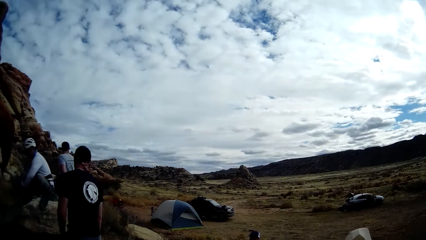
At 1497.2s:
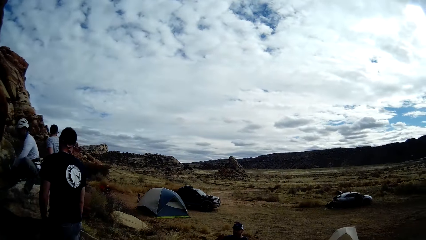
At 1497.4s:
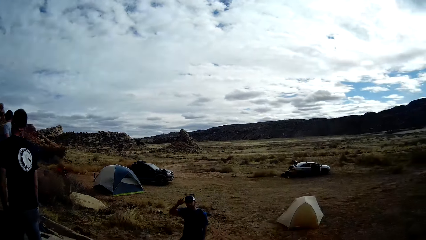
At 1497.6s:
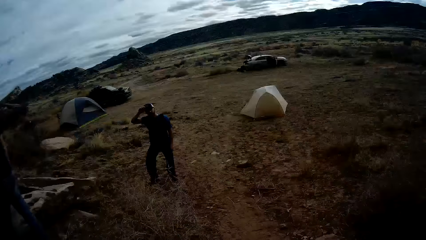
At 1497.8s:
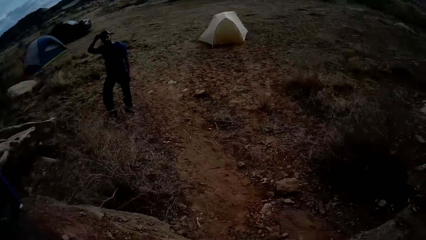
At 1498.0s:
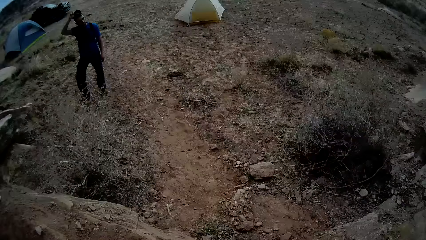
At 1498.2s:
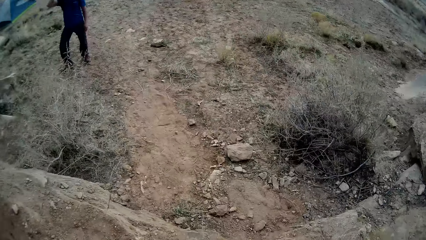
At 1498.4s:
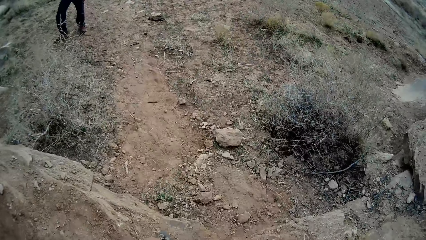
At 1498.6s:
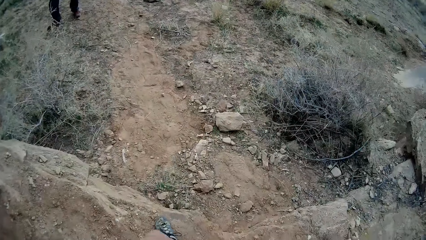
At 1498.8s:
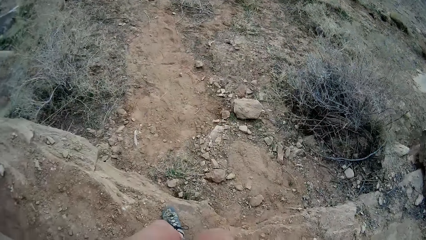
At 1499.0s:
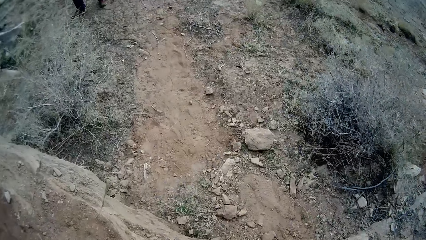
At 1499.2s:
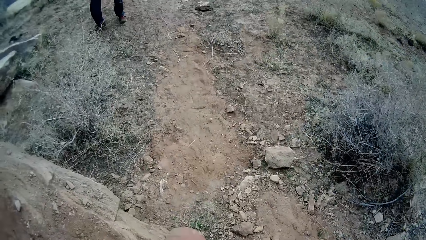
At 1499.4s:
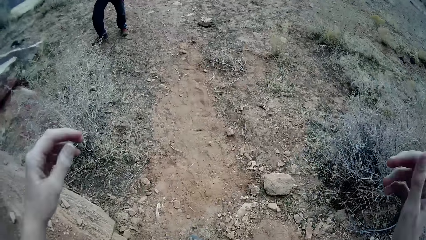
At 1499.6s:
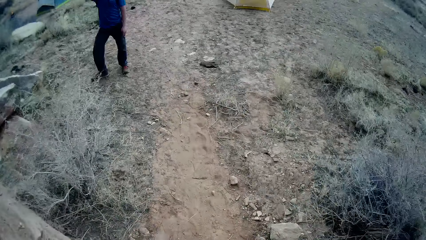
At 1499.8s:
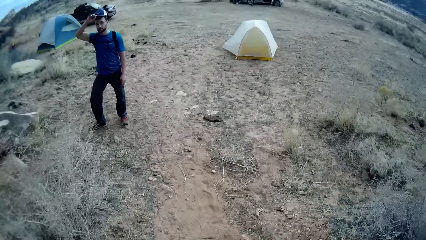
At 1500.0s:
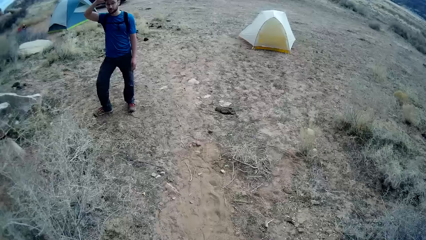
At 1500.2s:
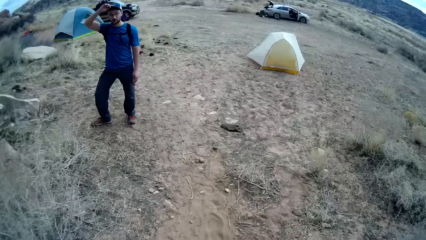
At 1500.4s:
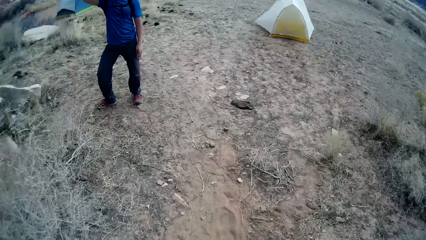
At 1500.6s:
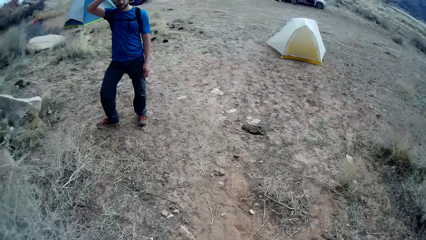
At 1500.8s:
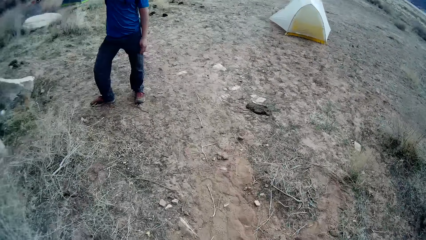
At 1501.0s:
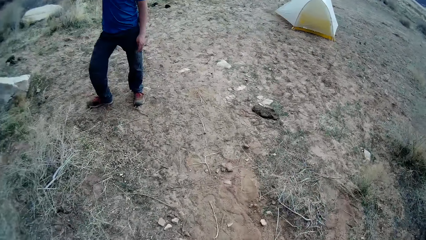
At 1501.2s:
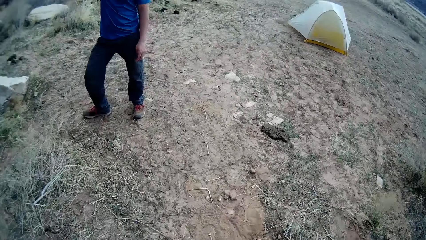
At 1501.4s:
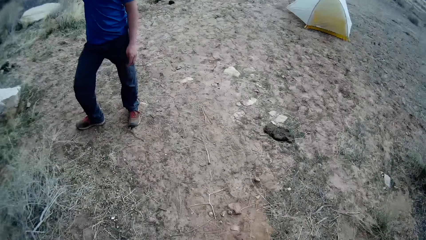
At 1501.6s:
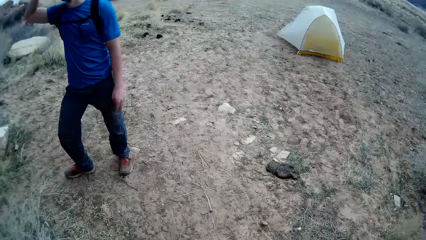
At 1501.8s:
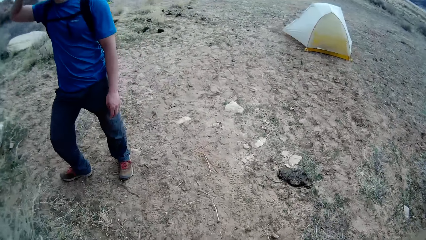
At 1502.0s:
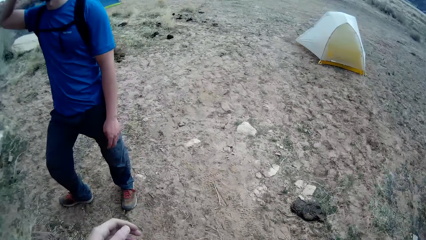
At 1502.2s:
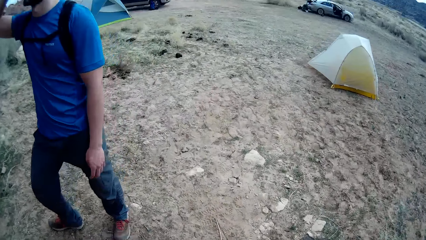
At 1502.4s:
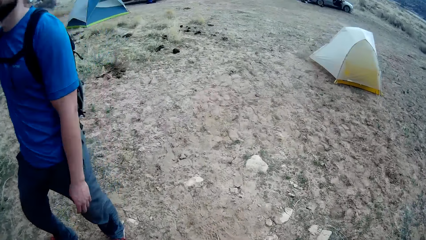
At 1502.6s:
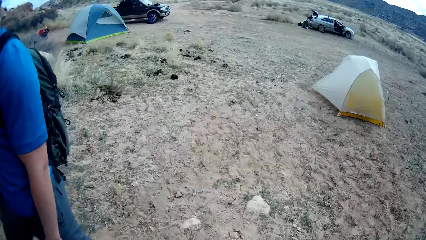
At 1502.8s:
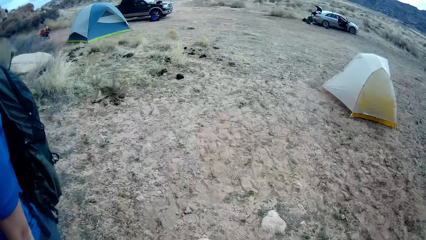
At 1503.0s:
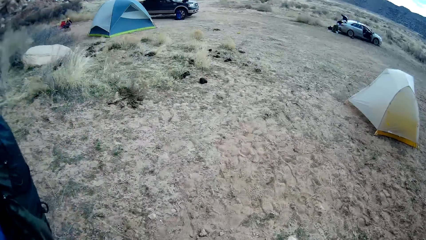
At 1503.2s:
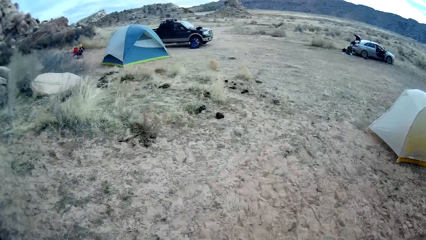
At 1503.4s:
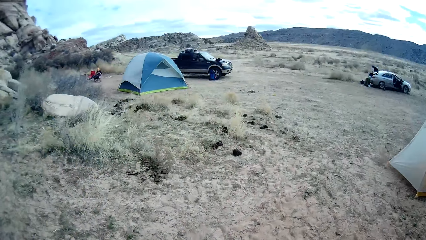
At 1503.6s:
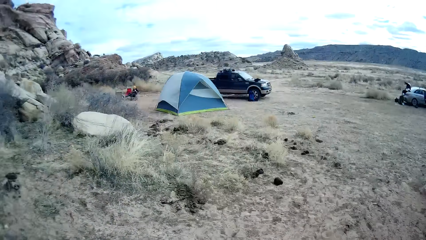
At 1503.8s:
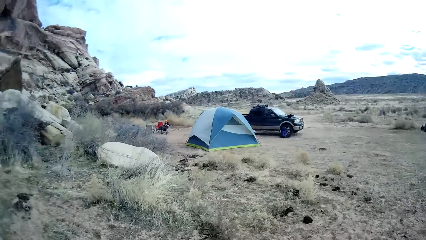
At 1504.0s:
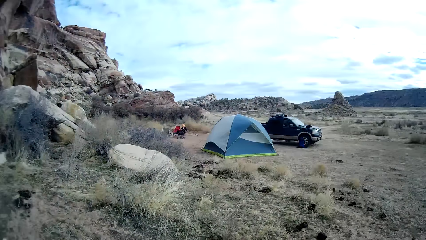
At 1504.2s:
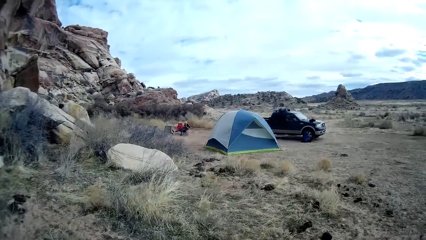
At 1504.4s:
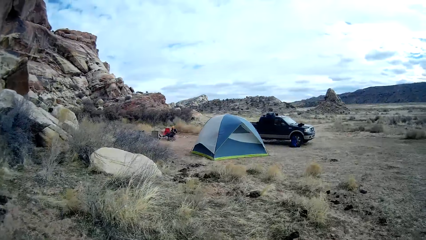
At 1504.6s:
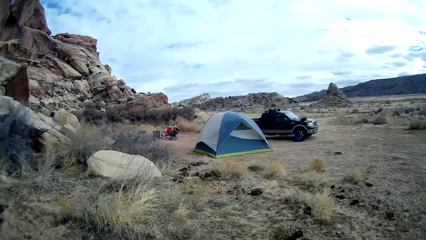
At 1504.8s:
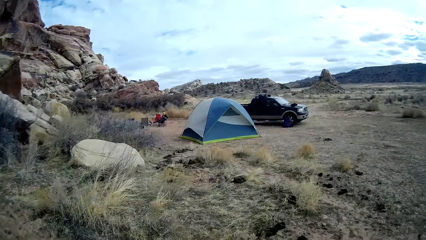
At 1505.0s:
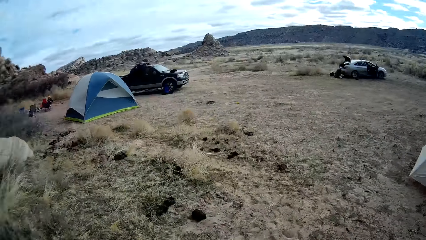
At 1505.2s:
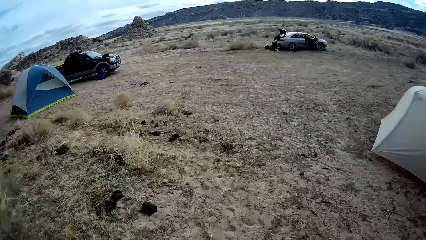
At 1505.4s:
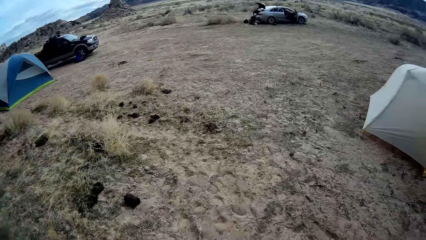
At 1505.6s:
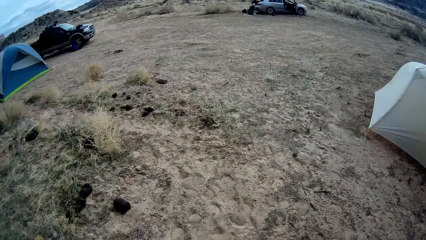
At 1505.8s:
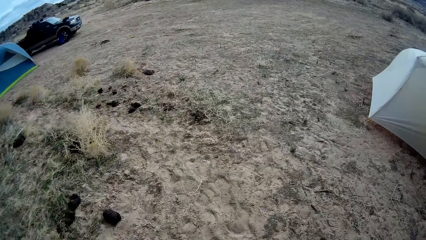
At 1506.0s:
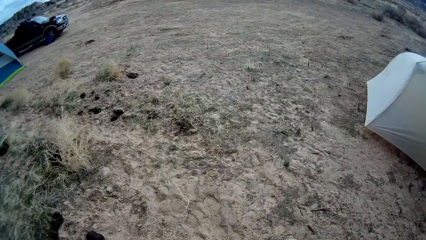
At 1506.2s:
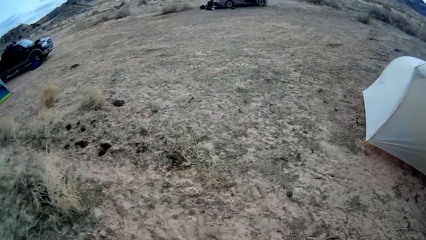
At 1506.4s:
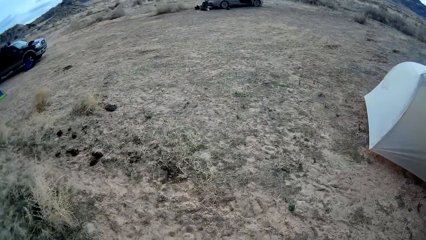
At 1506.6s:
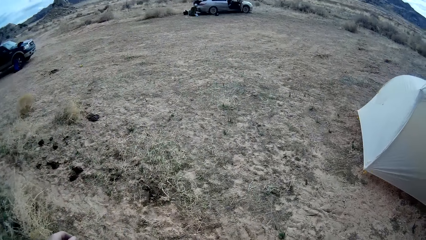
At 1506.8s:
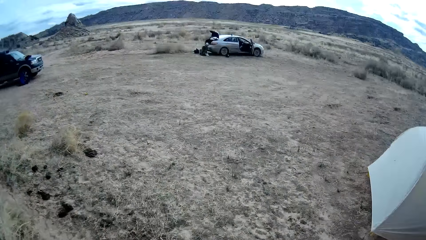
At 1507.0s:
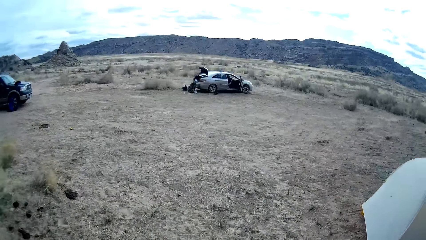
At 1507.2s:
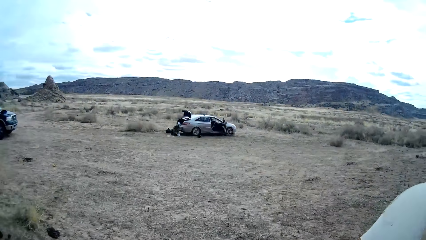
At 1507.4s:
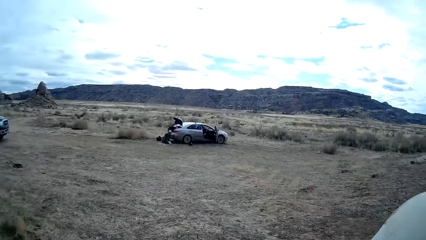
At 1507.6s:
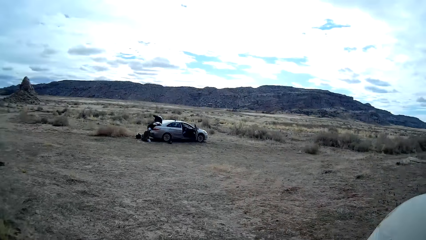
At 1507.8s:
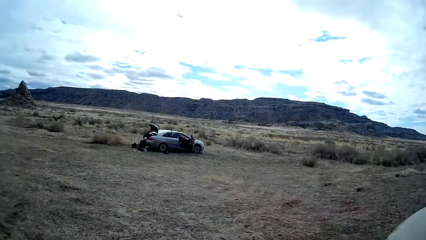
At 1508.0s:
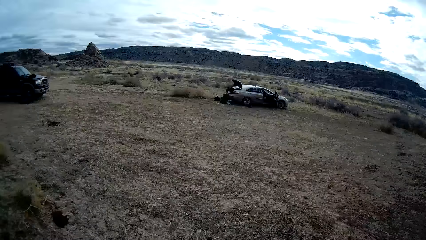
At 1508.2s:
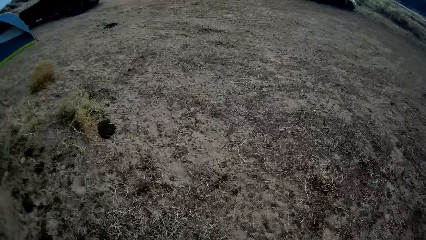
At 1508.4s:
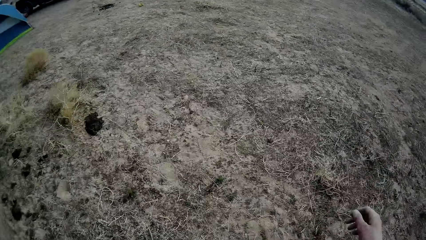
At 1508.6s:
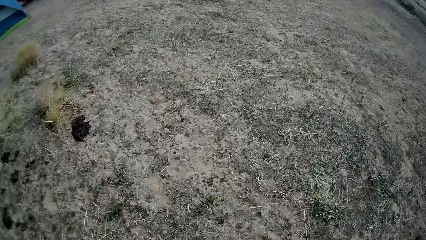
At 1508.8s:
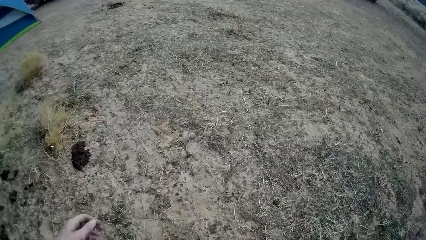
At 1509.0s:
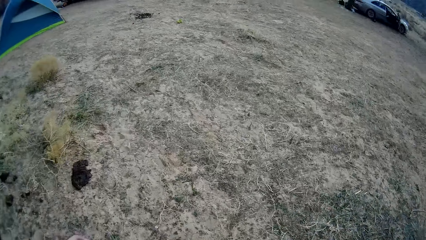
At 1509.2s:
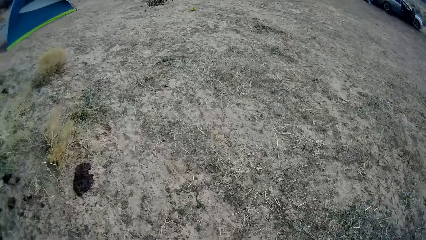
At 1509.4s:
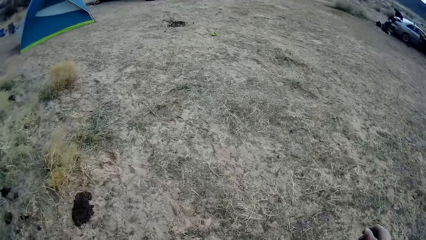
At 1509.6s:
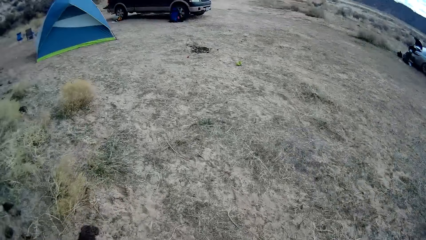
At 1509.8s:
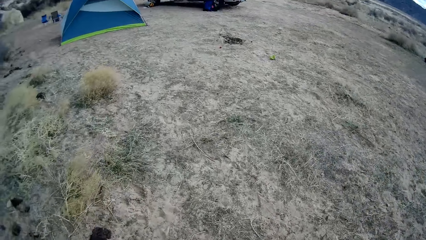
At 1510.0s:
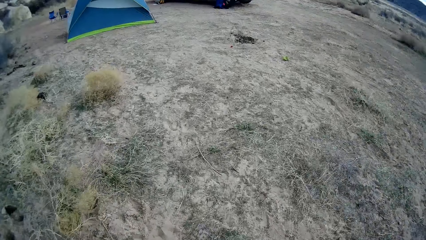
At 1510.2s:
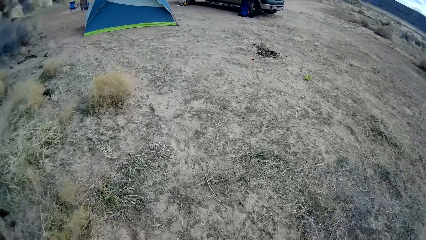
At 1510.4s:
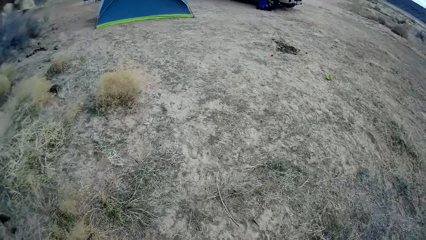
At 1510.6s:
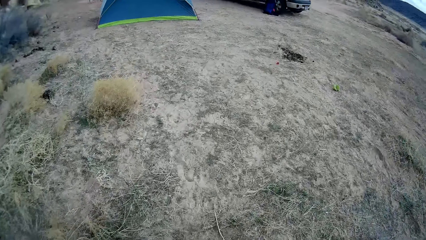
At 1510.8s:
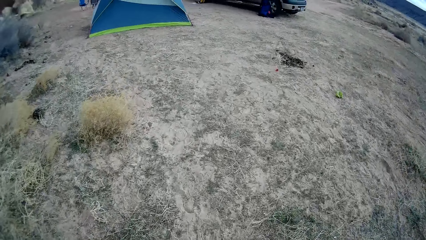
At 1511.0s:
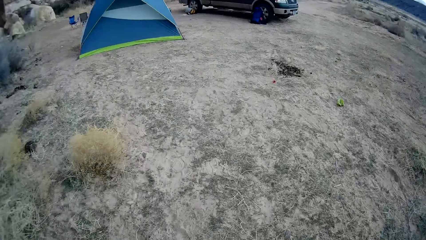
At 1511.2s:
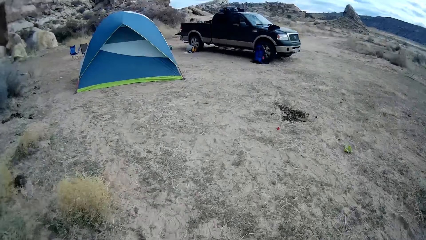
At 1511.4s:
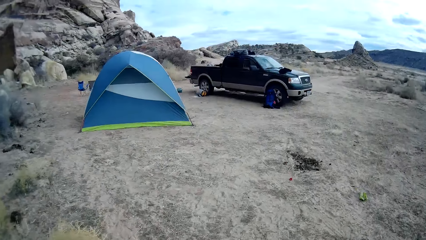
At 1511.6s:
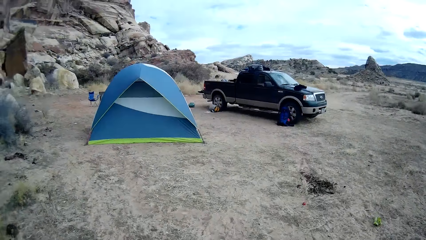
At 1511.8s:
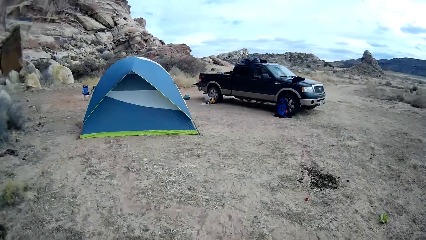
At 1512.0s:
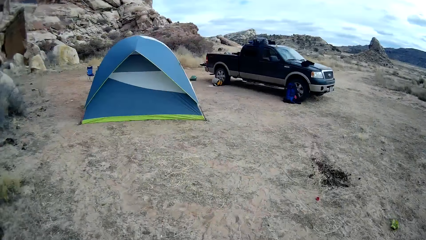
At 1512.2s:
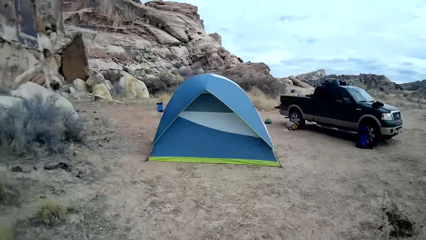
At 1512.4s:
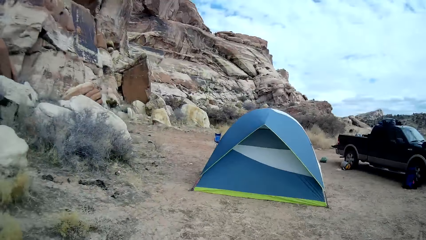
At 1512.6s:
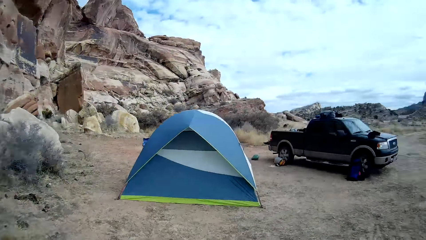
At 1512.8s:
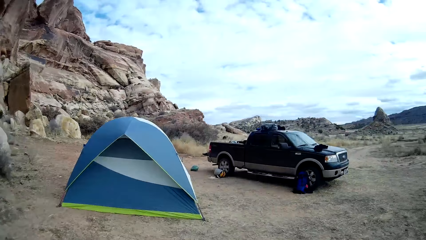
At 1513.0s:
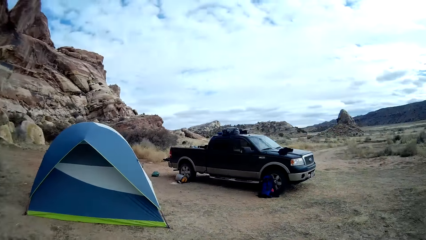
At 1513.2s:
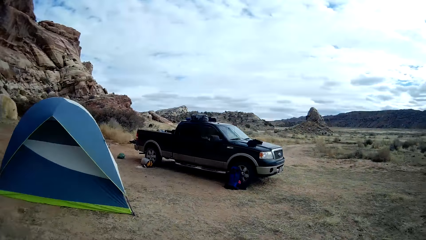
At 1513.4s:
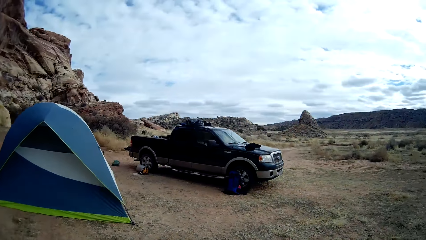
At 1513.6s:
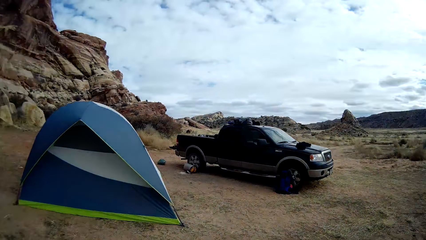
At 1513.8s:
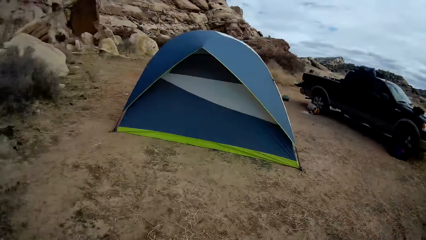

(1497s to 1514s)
The camera wearer walks.
